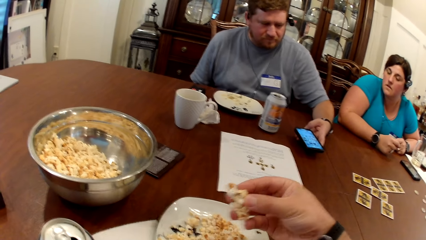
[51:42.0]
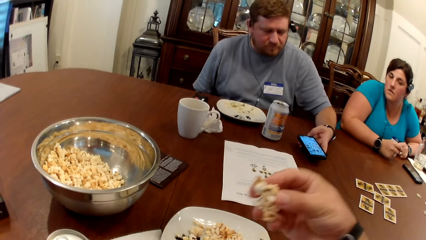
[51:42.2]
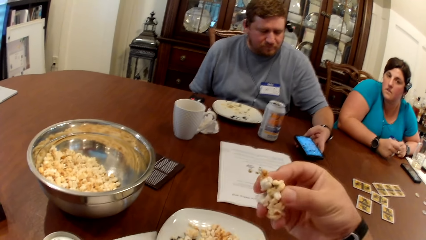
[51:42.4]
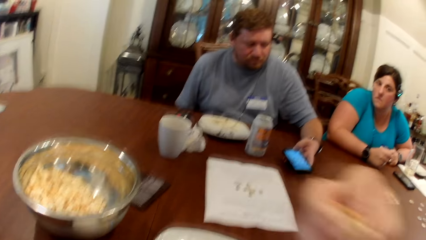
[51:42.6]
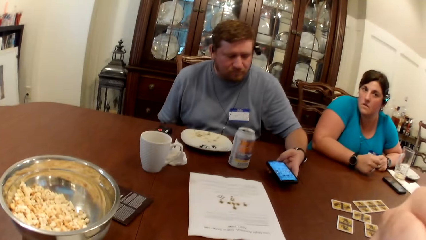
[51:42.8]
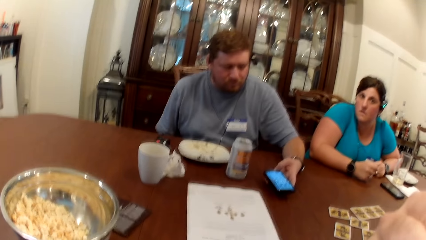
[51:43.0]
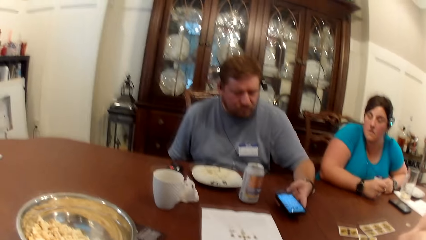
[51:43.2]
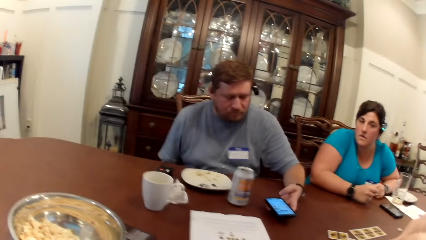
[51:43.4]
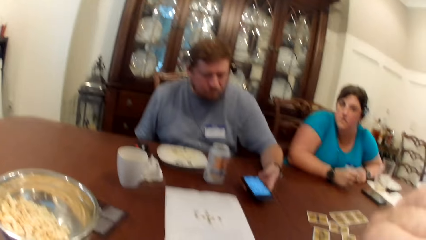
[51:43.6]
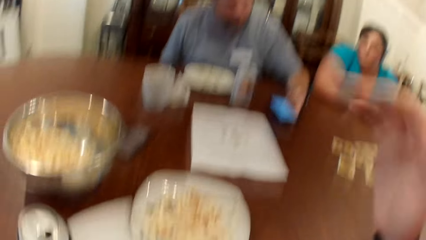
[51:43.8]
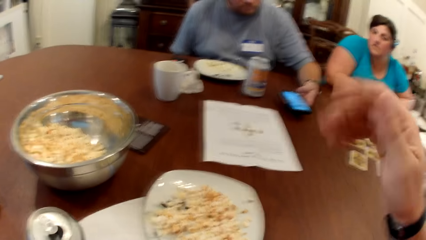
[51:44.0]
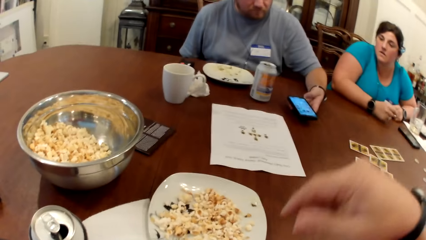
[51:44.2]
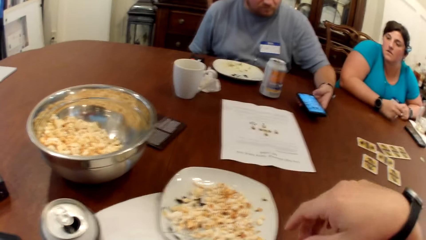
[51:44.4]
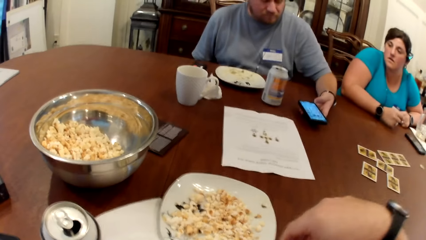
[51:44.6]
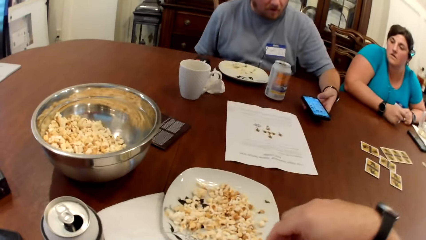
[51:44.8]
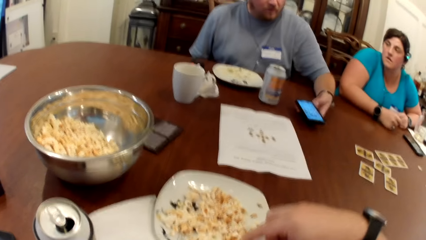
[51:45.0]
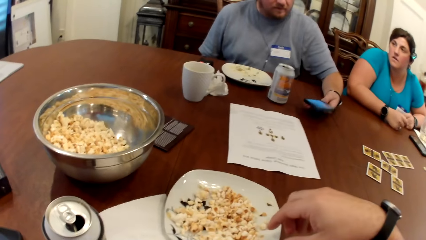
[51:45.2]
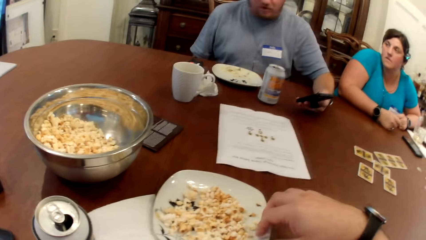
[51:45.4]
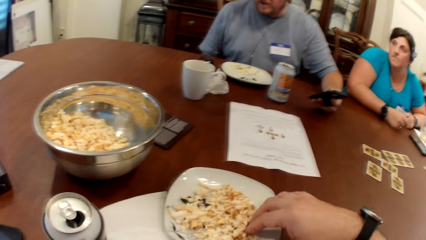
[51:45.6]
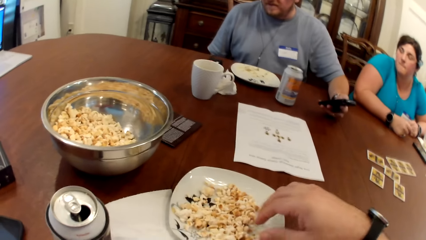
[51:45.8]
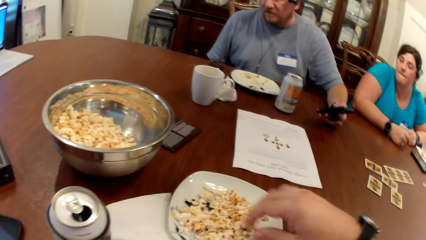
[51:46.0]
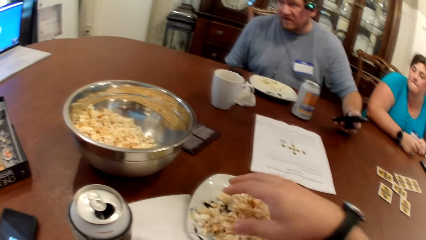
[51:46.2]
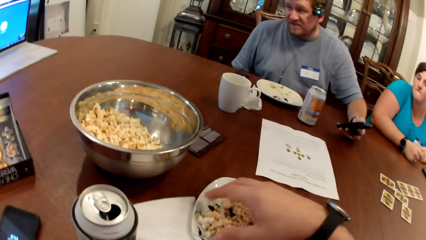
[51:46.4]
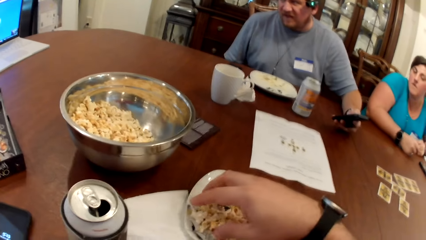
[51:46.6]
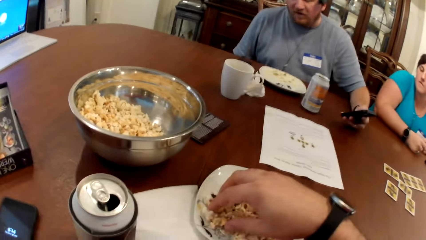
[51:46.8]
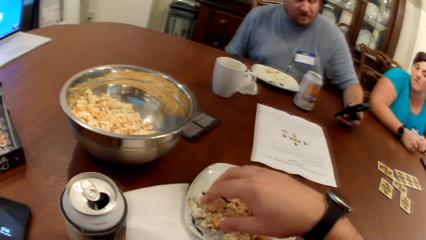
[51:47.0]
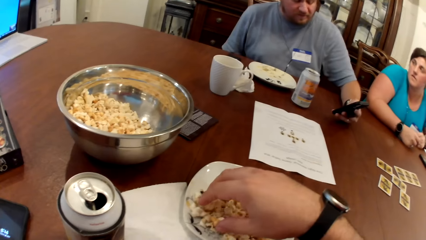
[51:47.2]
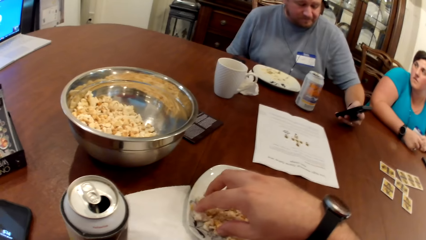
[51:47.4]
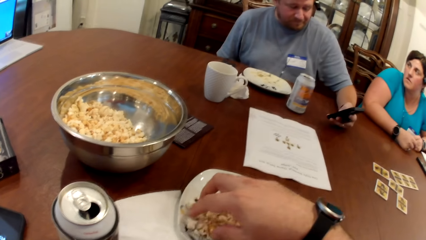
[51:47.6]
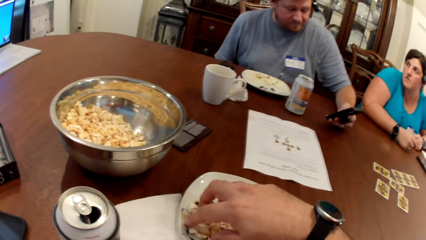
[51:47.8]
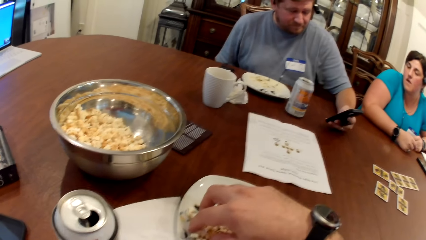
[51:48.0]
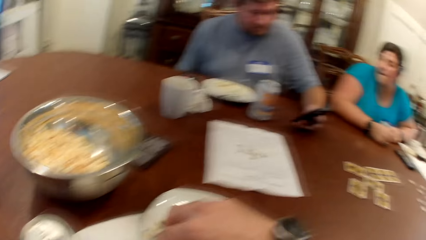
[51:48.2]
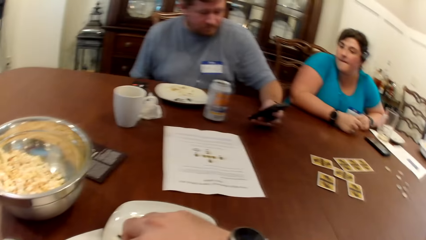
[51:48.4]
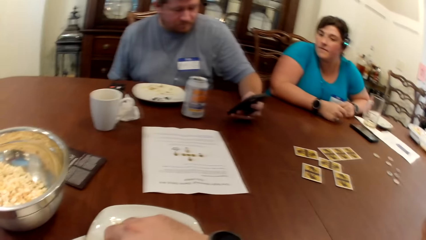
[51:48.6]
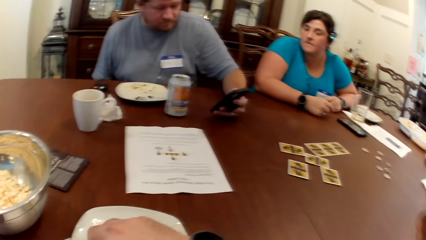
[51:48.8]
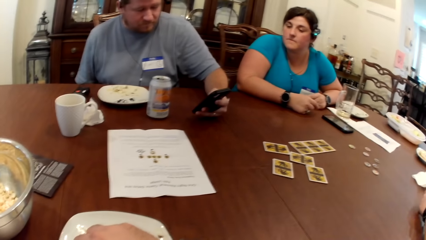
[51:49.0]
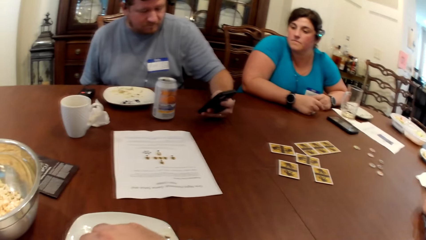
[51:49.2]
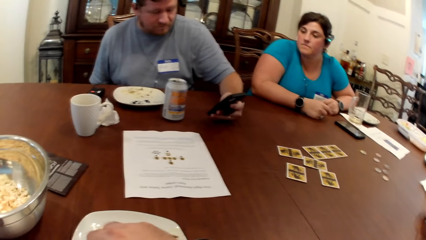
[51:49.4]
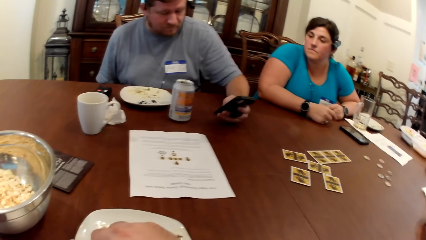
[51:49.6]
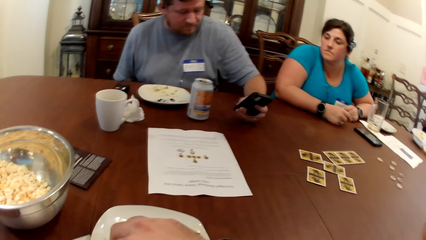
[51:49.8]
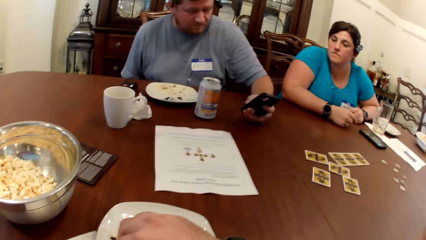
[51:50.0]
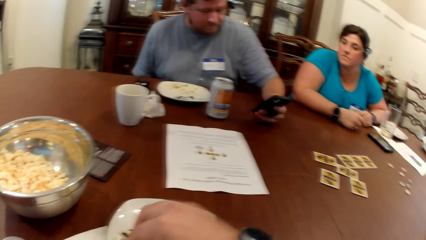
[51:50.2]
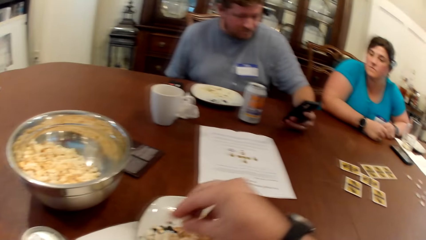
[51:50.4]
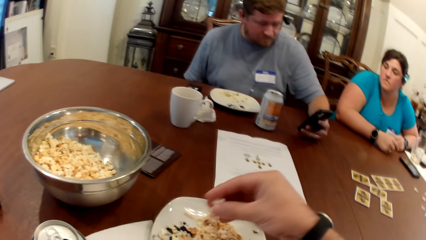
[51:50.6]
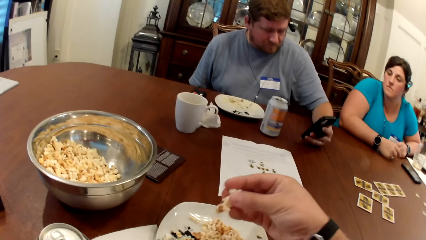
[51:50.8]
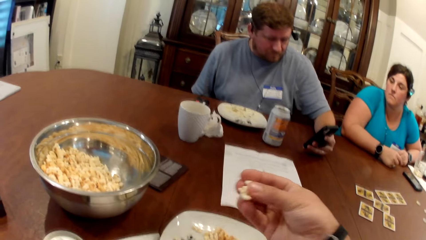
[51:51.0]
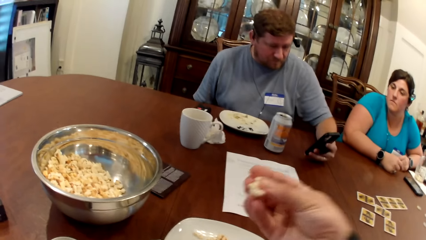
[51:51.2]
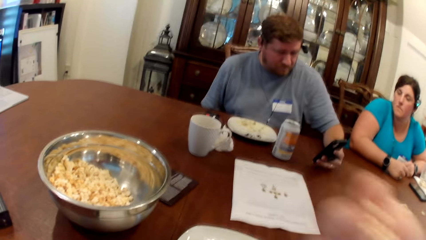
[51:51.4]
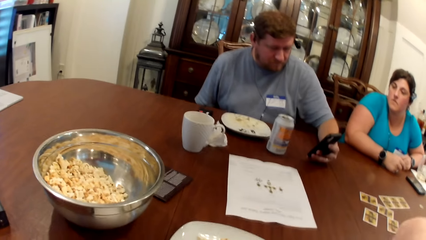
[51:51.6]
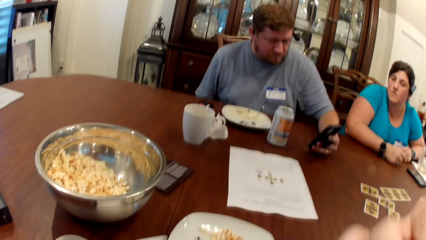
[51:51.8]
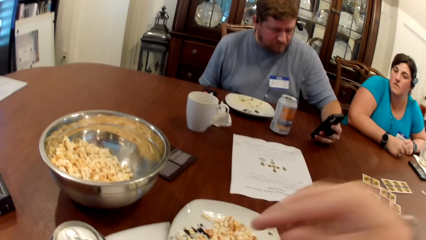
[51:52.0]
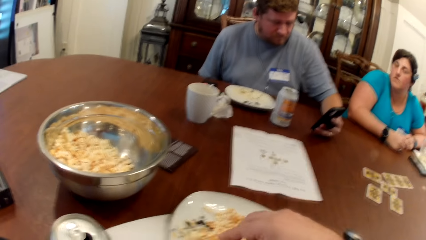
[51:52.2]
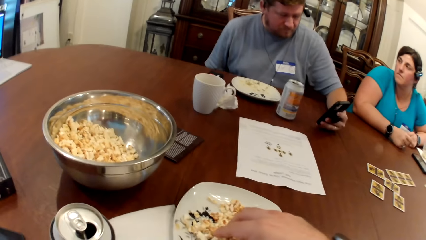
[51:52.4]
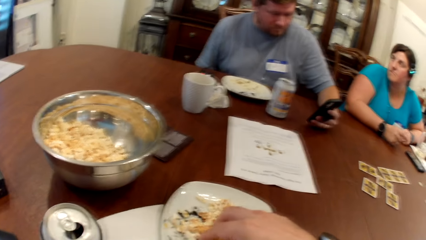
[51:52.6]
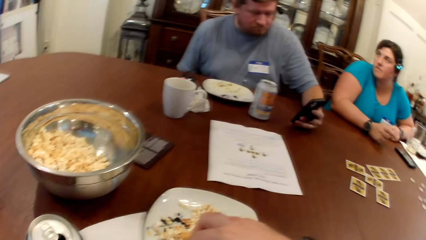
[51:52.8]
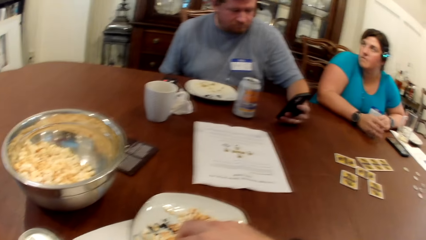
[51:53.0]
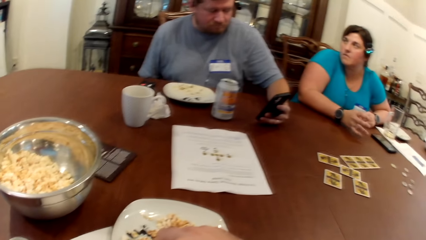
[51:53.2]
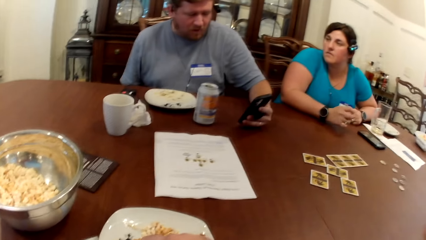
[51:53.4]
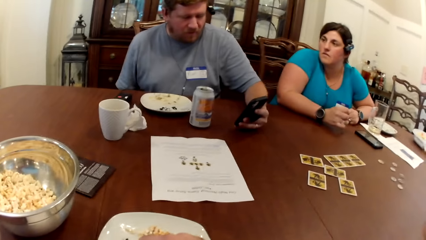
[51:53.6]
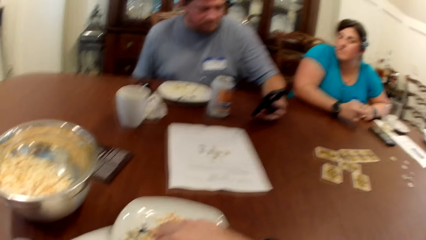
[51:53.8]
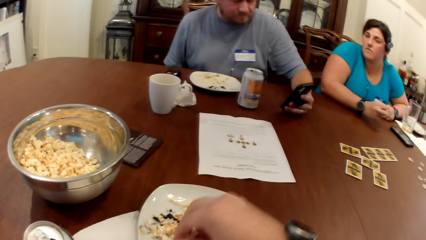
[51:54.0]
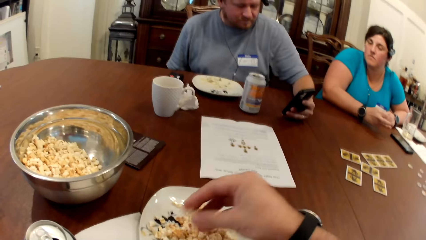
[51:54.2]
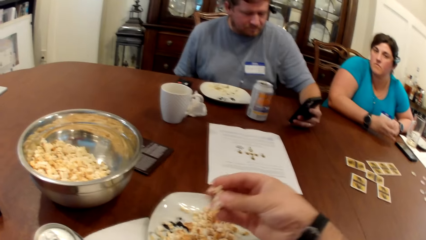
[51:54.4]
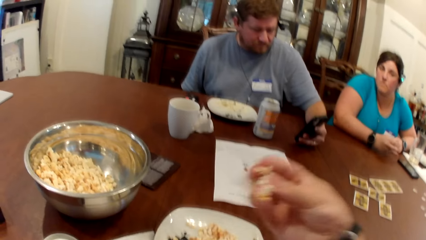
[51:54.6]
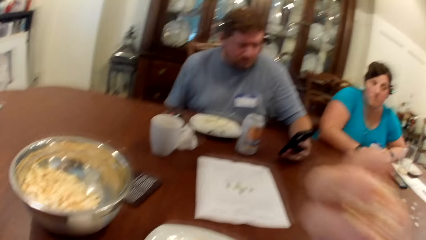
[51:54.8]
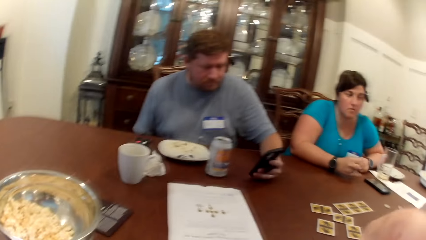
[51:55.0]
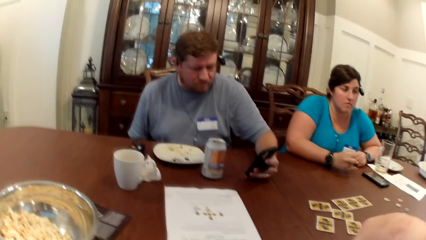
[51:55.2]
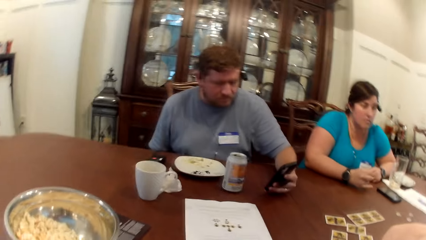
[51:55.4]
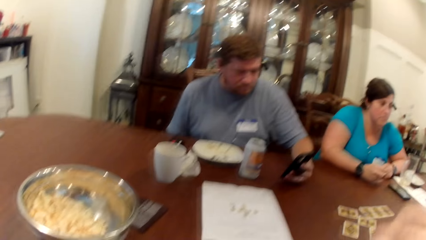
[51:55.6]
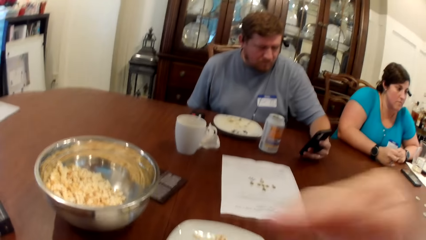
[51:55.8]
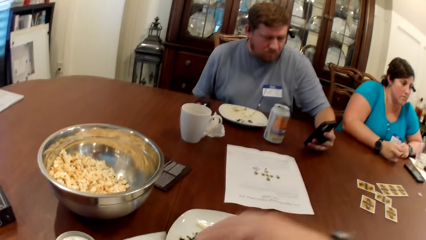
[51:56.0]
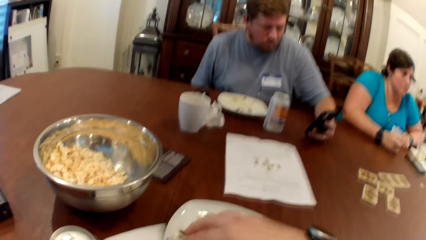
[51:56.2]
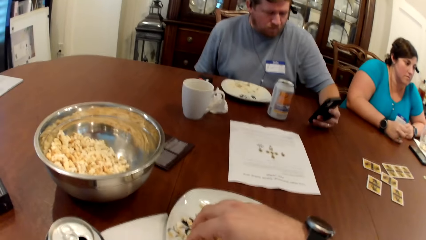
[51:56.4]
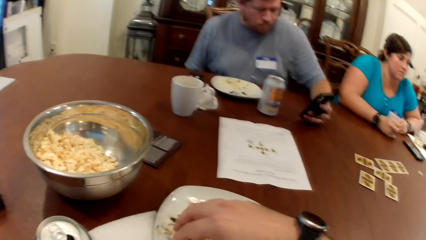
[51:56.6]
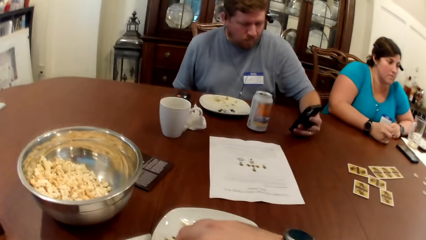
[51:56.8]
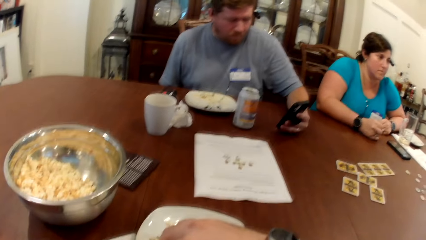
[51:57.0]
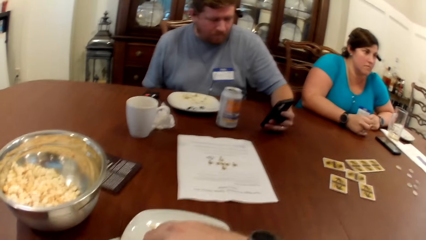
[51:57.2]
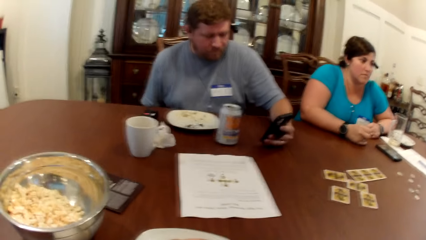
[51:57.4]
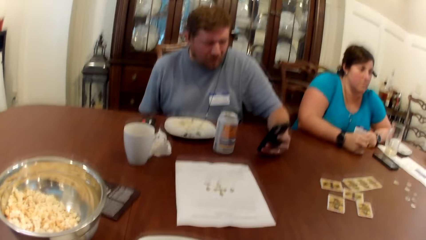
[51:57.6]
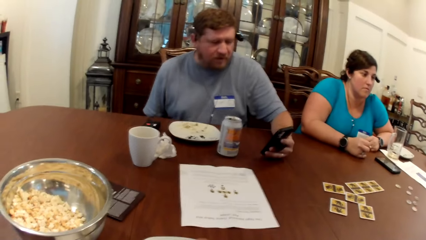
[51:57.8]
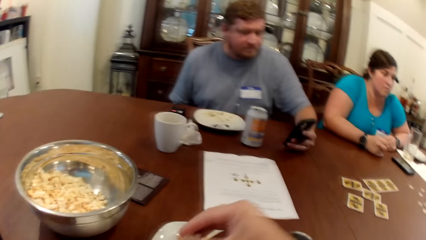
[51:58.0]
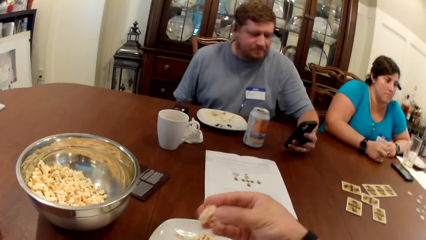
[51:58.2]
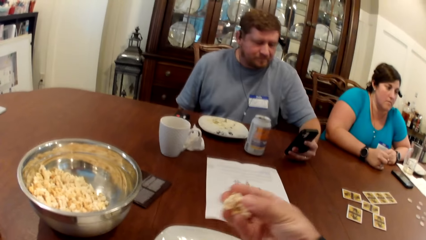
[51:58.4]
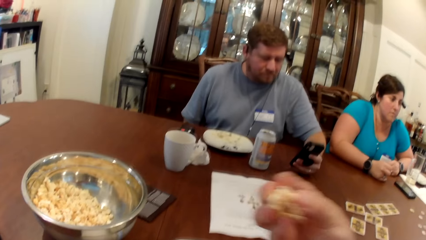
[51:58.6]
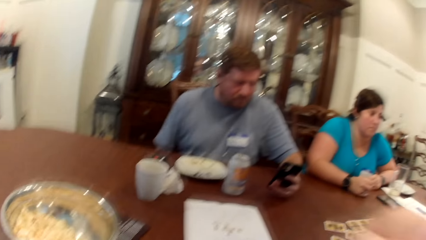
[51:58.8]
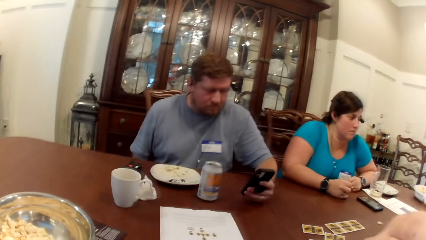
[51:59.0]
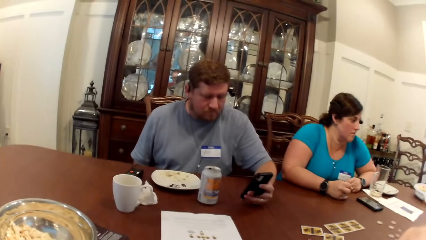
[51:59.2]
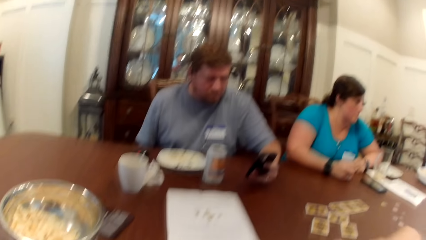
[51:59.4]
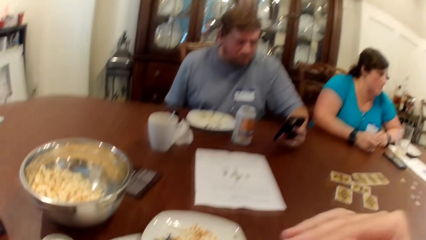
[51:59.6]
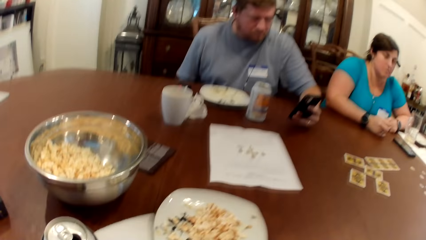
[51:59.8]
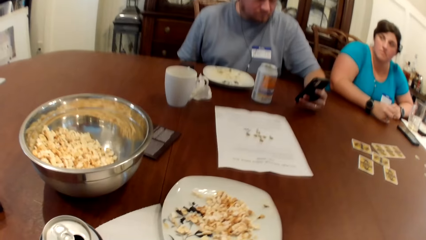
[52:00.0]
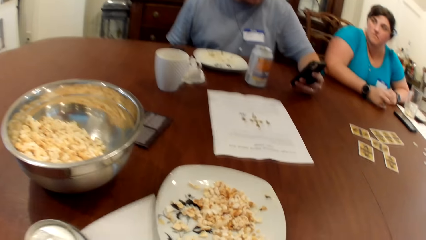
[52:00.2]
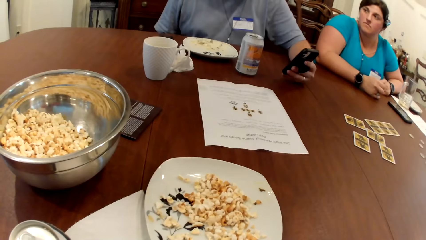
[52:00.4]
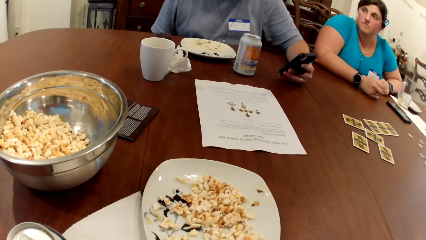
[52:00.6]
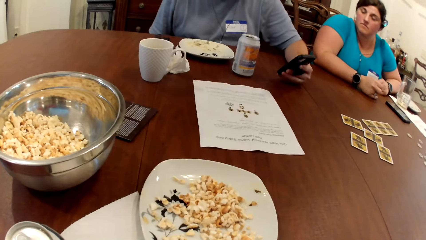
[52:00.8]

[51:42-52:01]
The camera wearer puts popcorn in his mouth. He looks around.
